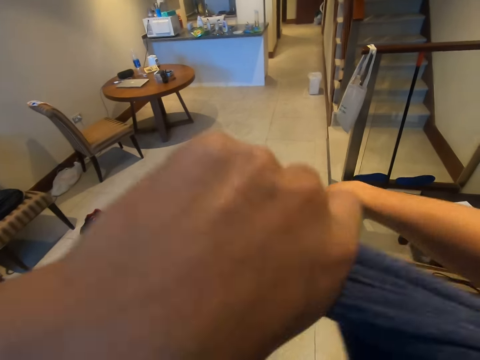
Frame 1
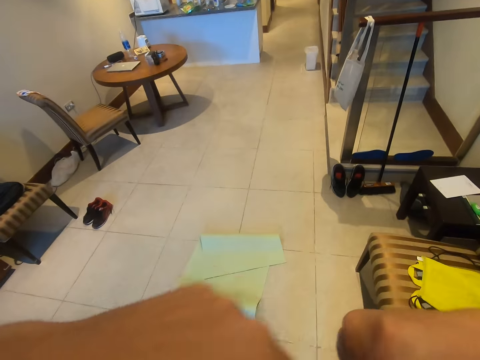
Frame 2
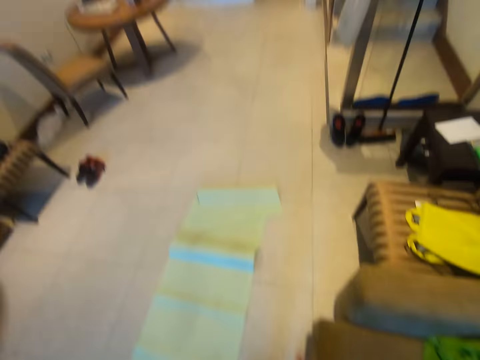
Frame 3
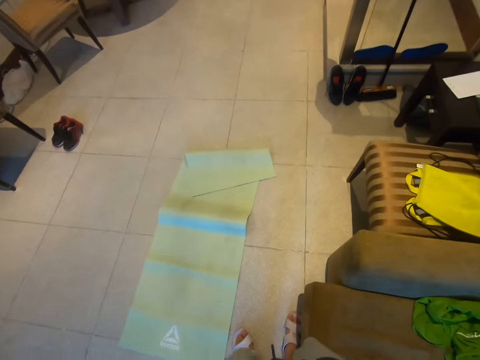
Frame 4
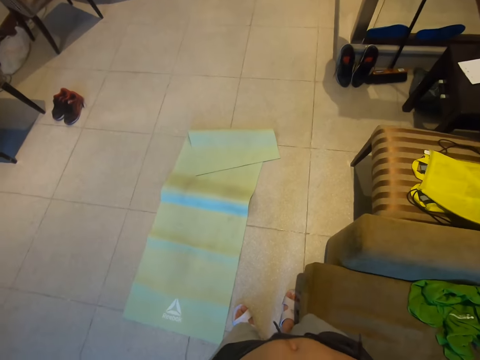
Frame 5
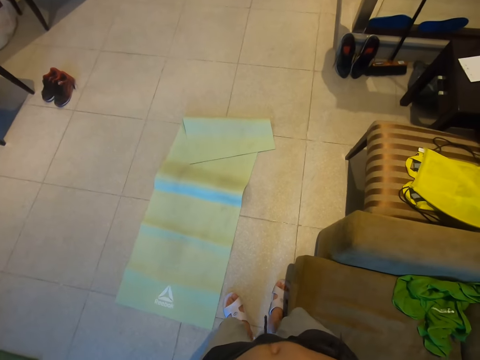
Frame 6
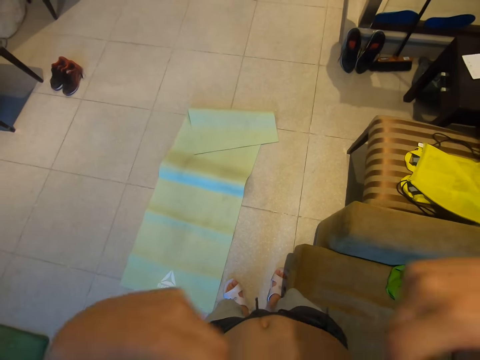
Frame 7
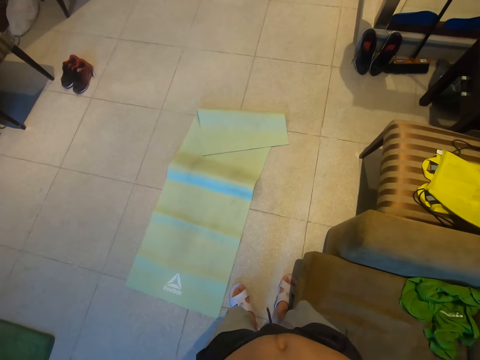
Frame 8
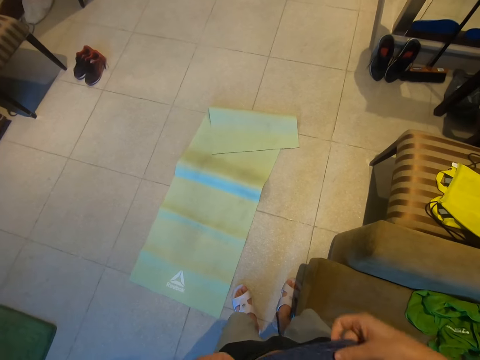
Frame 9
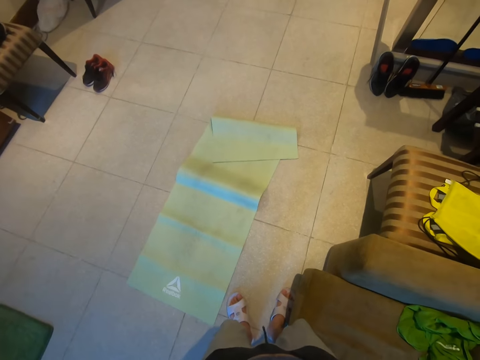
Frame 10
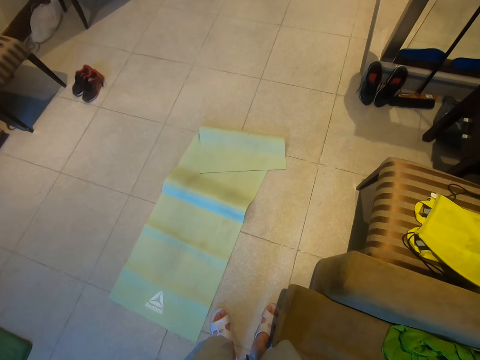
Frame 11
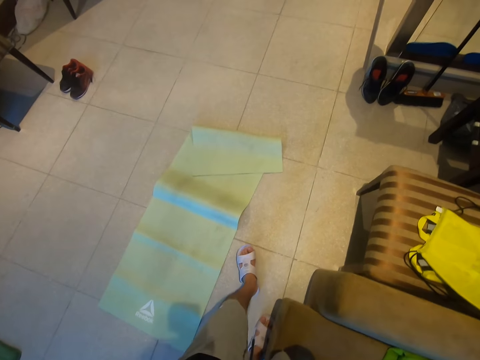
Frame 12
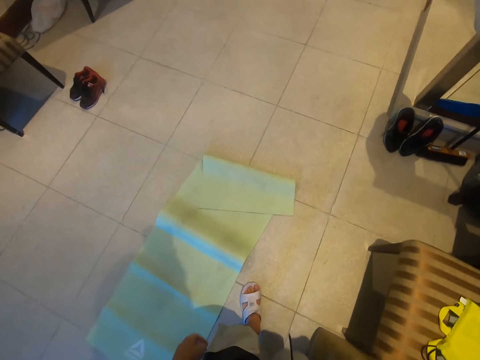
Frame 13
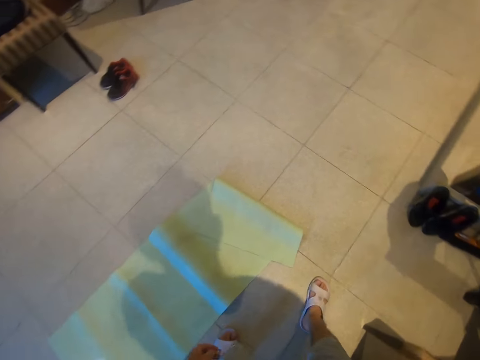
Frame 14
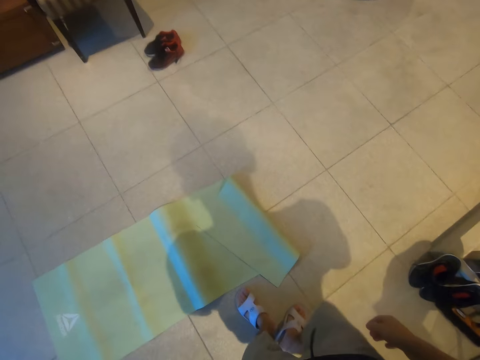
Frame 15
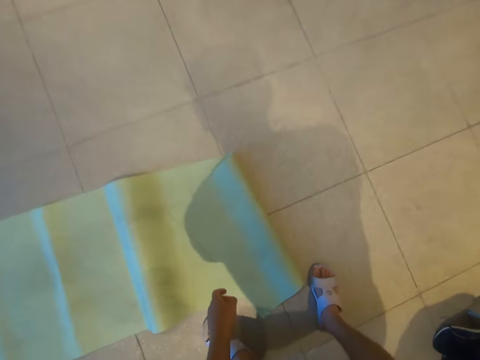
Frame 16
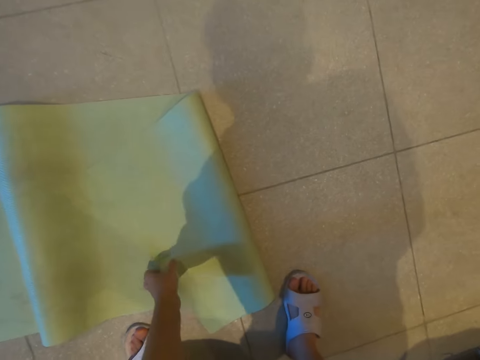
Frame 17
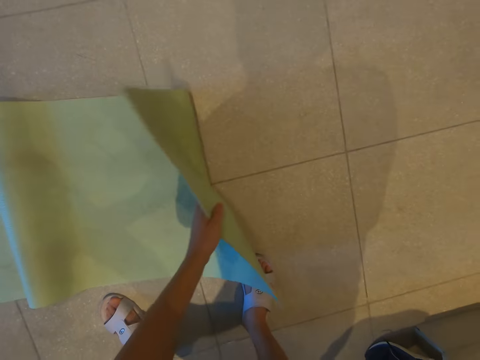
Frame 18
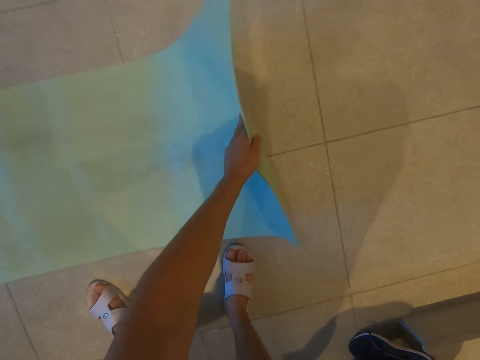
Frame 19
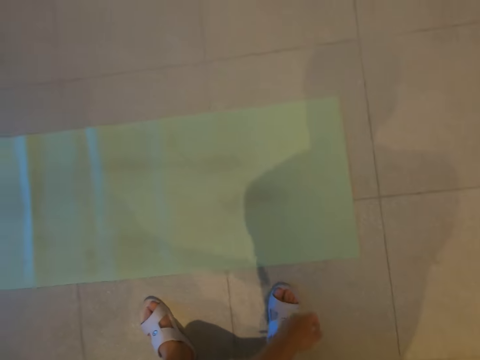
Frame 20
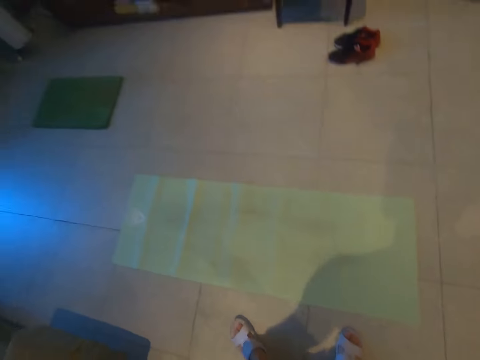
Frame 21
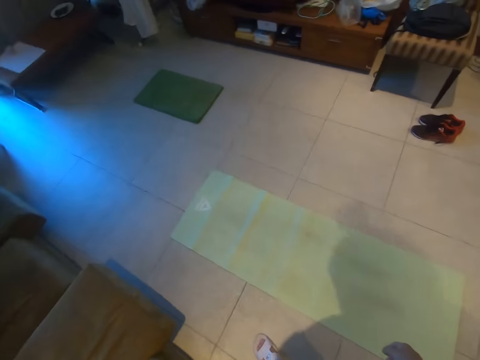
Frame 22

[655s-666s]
The camera wearer walks around the room. They stretch the mat. They unfold the mat.

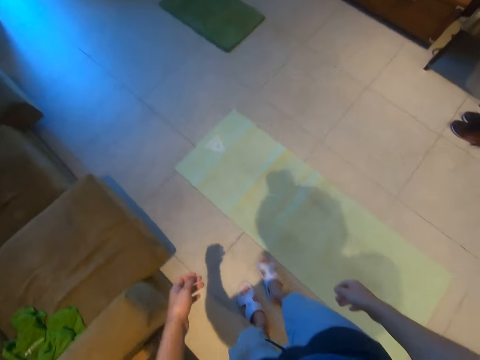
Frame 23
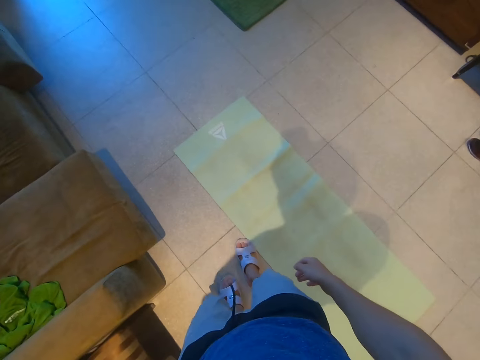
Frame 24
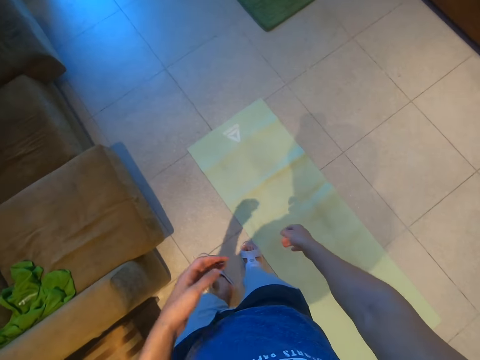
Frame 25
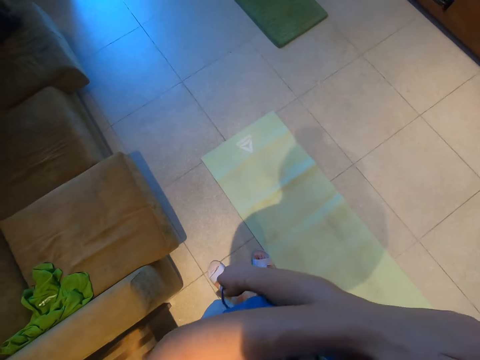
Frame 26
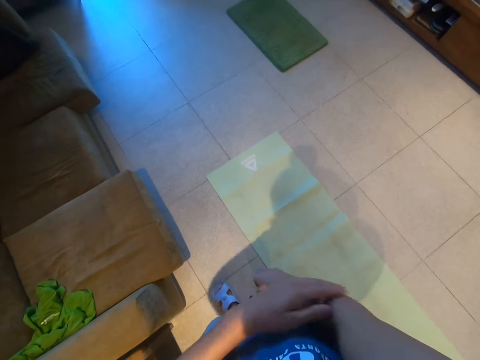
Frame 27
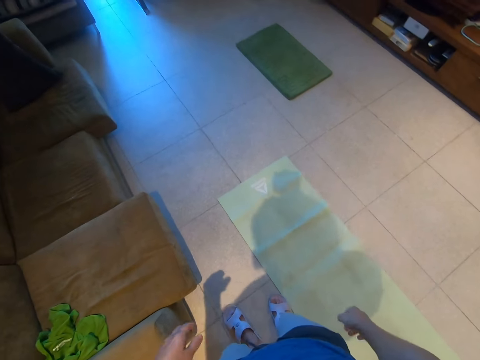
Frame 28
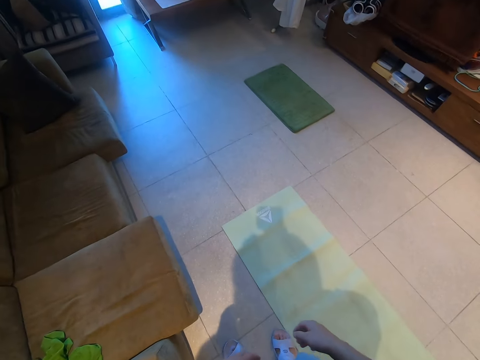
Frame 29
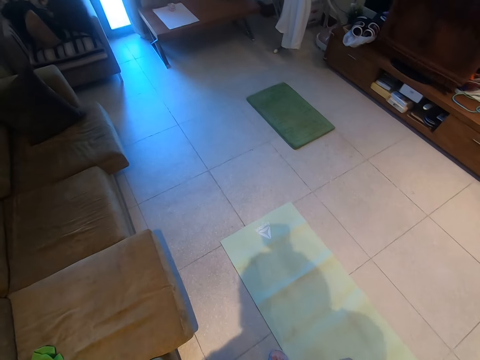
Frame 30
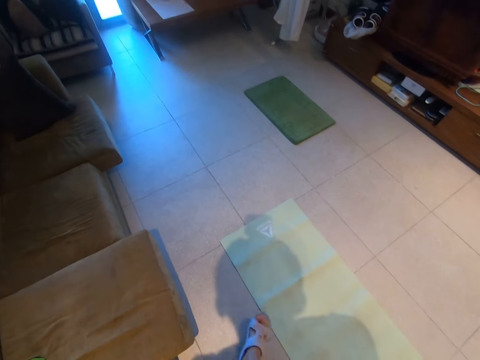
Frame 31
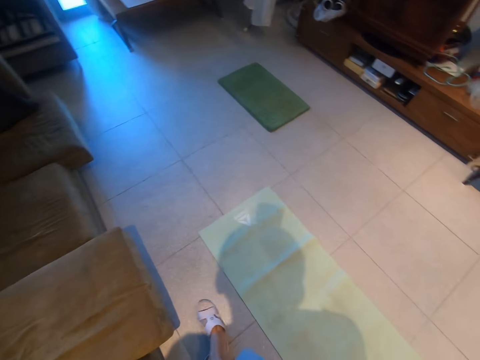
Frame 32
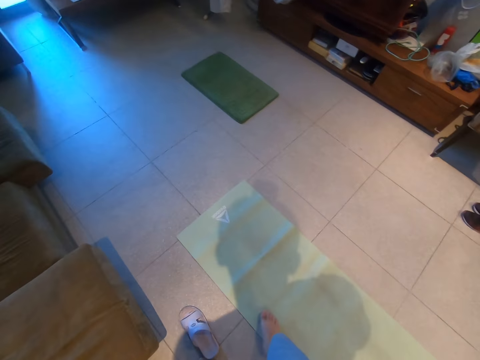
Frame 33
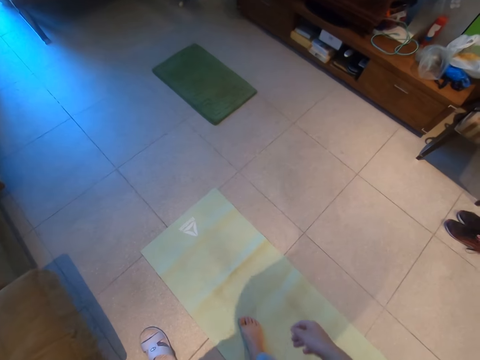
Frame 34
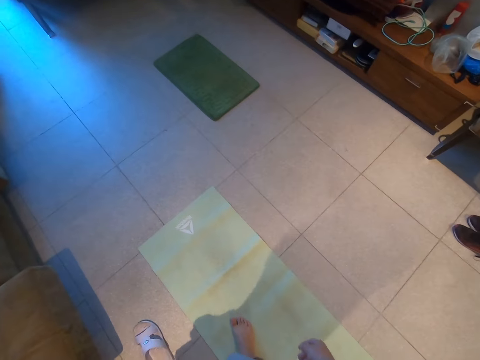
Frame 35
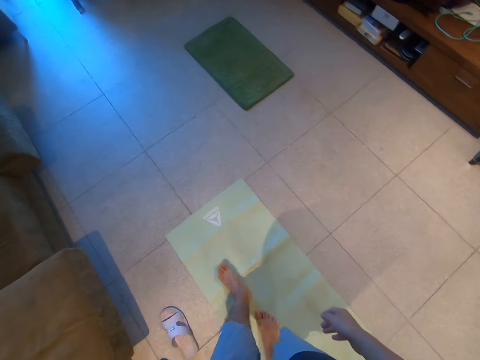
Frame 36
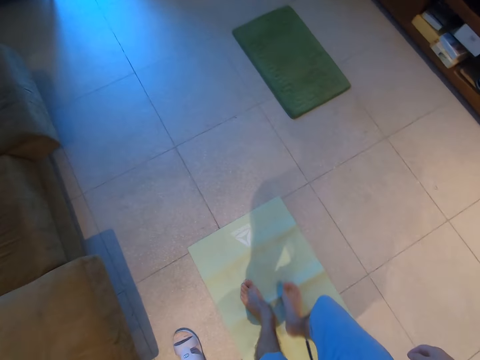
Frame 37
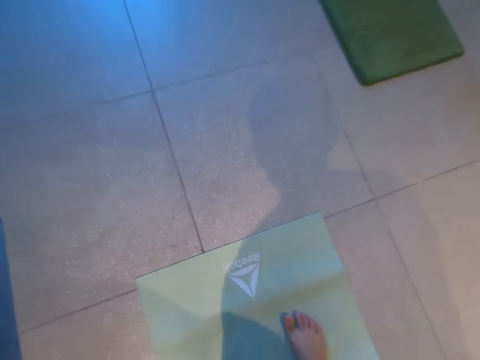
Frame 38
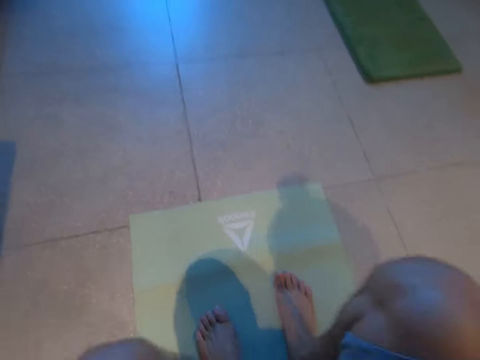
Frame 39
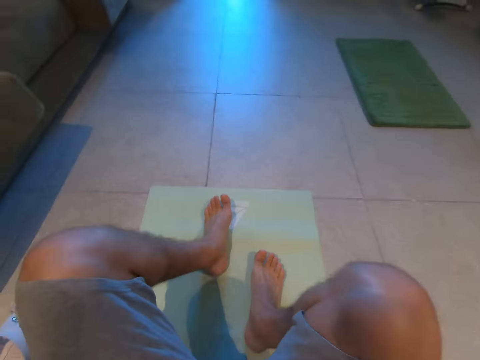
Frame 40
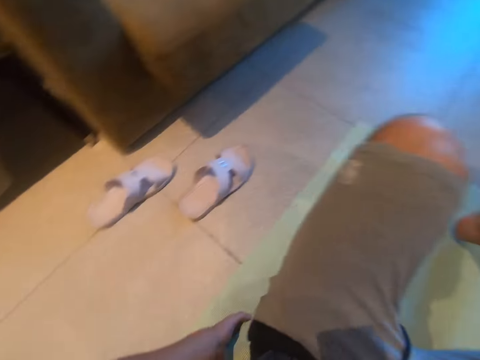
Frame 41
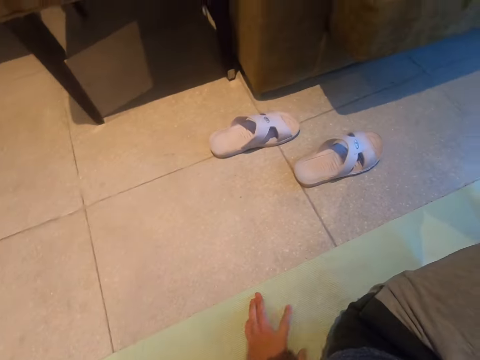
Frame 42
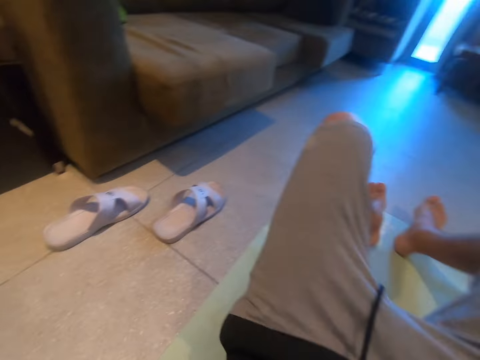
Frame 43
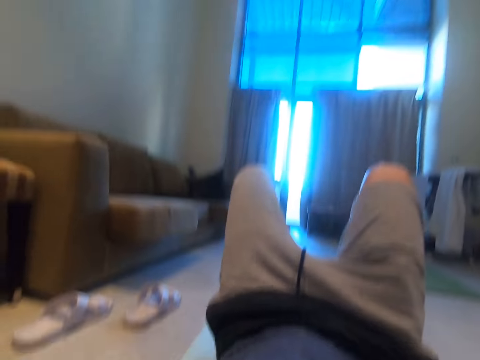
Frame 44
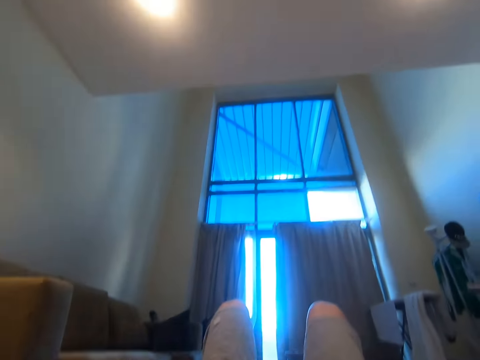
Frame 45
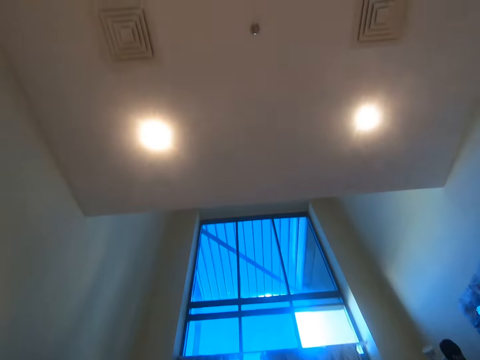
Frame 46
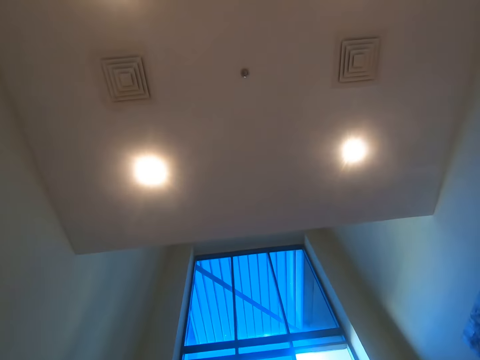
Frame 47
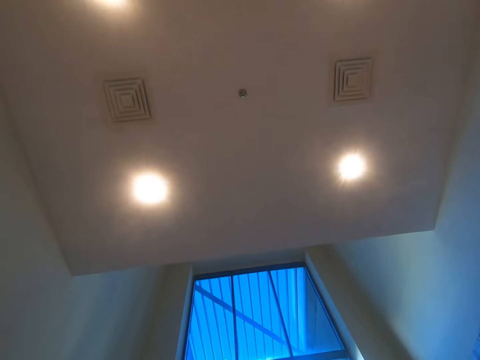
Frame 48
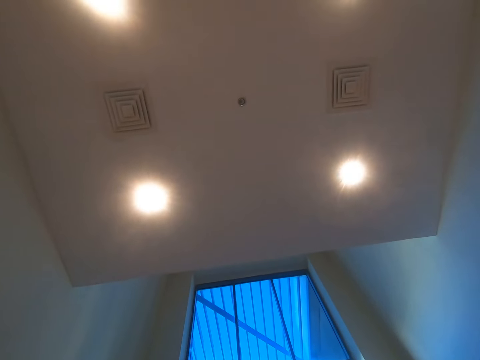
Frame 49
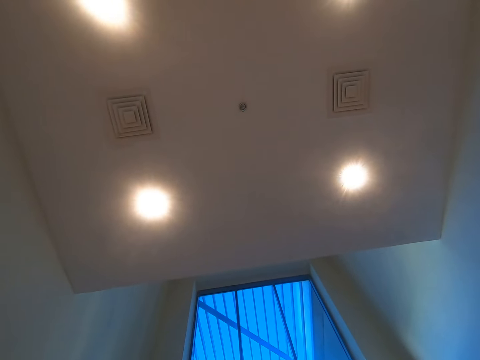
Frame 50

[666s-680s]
The camera wearer scratches his hand. He rubs the hand and removes the shoes. He stands on the mat. He steps on the mat. He lies on the mat. He sleeps on the mat.
